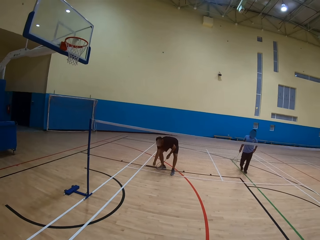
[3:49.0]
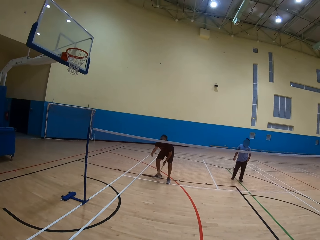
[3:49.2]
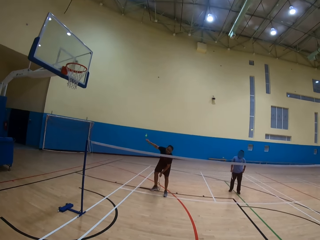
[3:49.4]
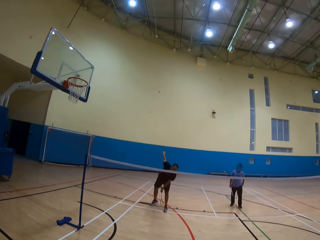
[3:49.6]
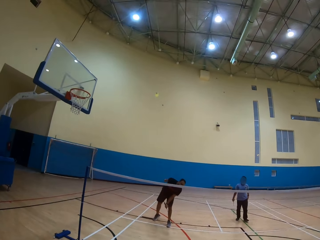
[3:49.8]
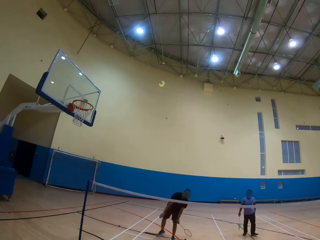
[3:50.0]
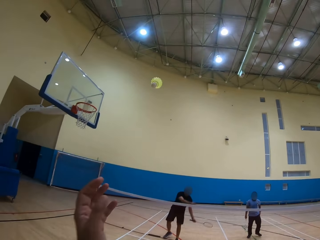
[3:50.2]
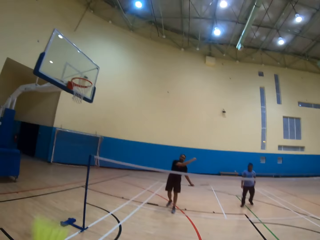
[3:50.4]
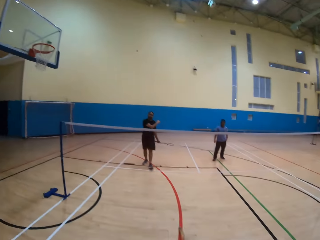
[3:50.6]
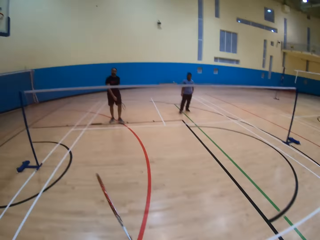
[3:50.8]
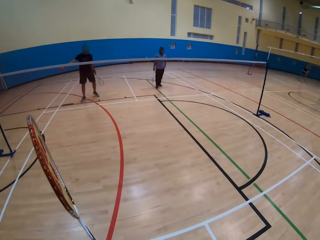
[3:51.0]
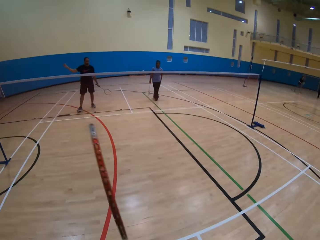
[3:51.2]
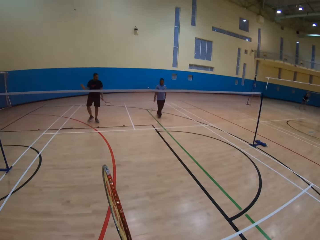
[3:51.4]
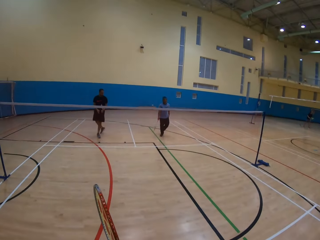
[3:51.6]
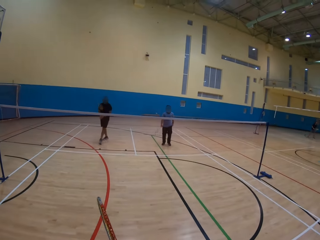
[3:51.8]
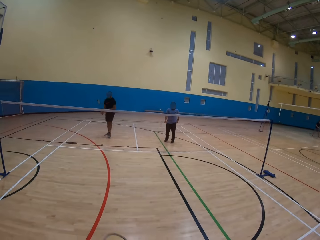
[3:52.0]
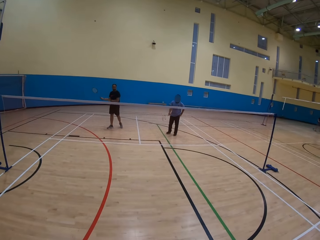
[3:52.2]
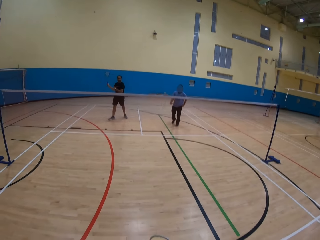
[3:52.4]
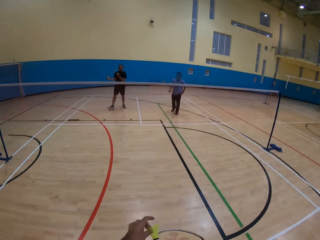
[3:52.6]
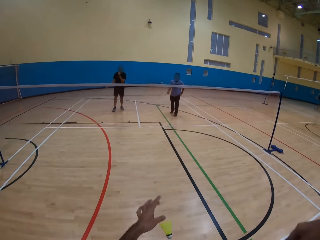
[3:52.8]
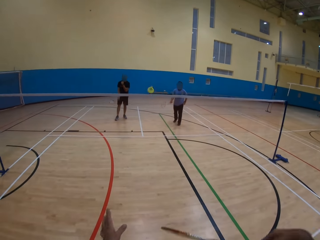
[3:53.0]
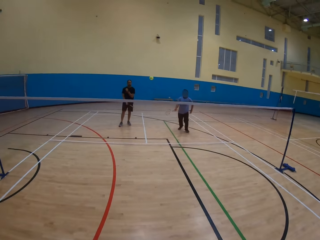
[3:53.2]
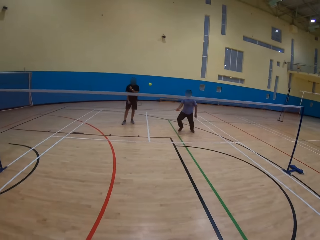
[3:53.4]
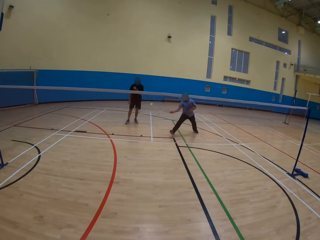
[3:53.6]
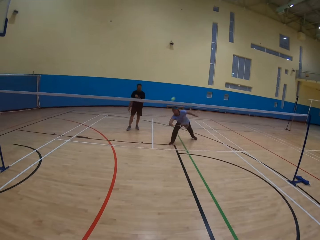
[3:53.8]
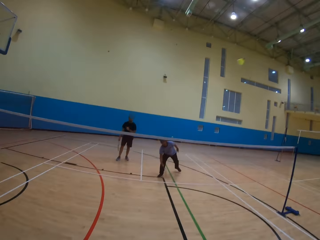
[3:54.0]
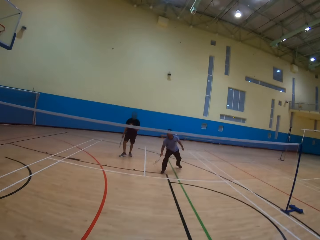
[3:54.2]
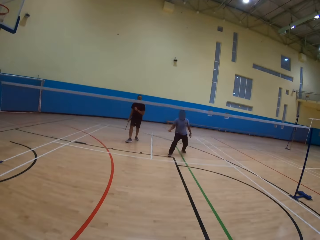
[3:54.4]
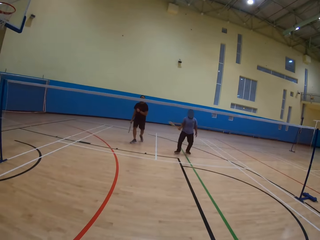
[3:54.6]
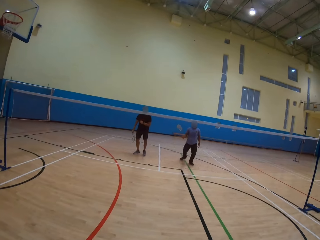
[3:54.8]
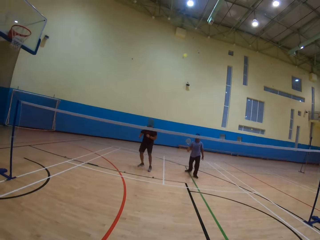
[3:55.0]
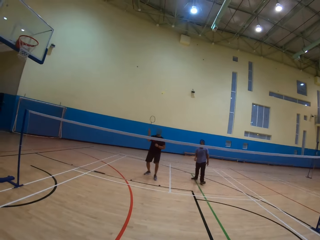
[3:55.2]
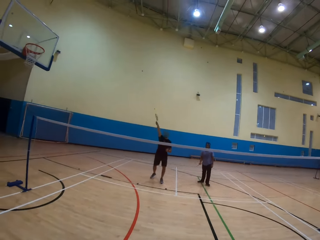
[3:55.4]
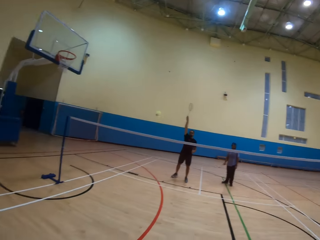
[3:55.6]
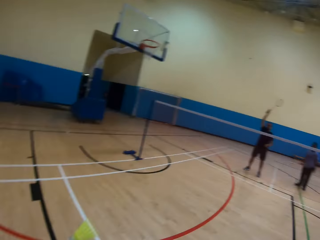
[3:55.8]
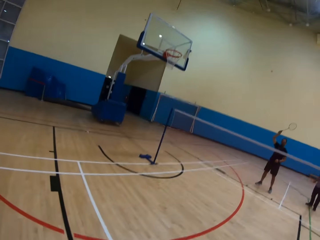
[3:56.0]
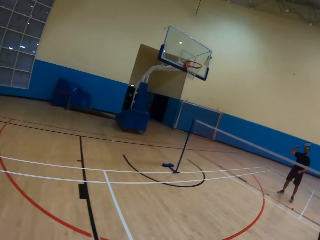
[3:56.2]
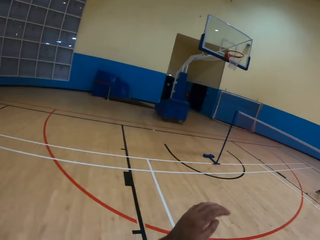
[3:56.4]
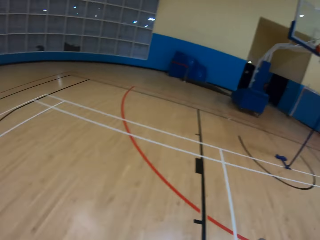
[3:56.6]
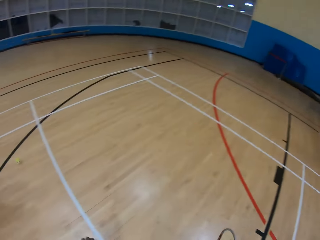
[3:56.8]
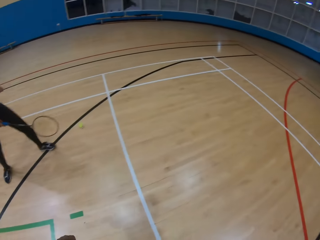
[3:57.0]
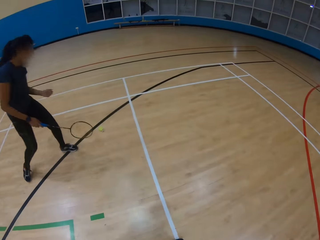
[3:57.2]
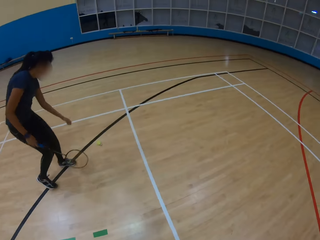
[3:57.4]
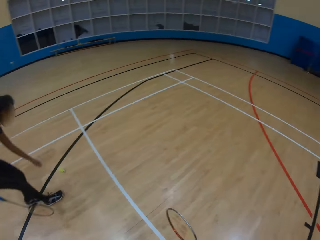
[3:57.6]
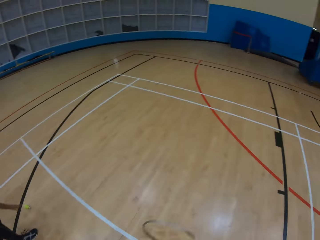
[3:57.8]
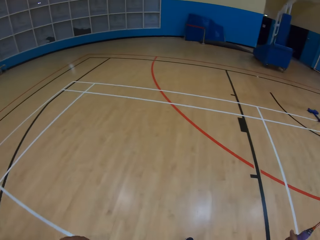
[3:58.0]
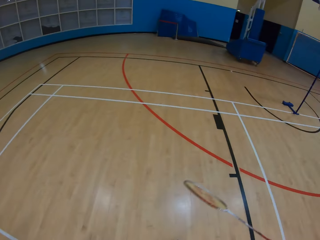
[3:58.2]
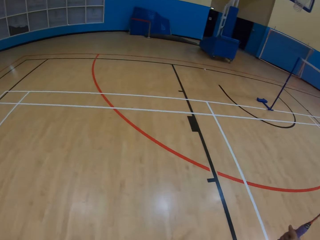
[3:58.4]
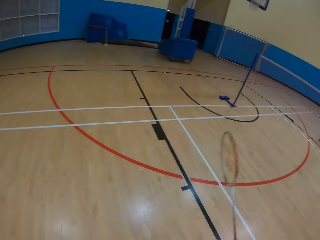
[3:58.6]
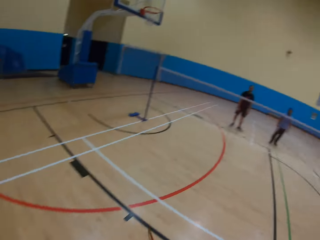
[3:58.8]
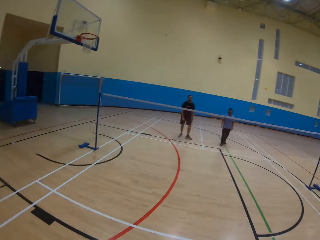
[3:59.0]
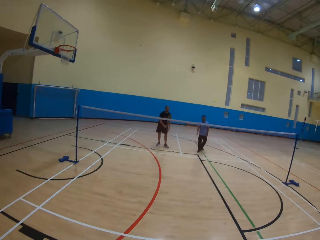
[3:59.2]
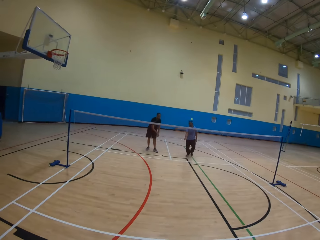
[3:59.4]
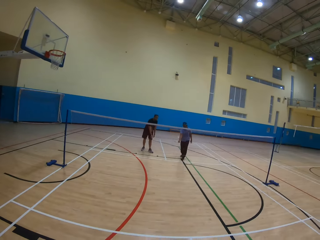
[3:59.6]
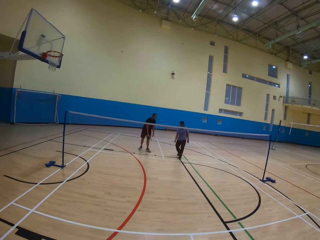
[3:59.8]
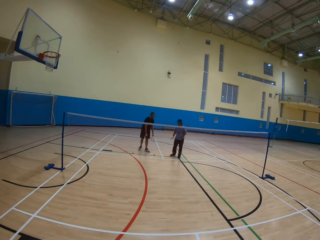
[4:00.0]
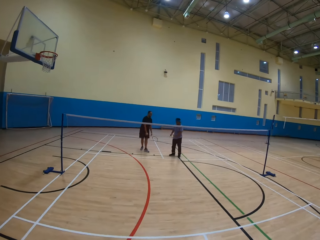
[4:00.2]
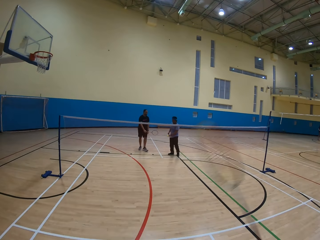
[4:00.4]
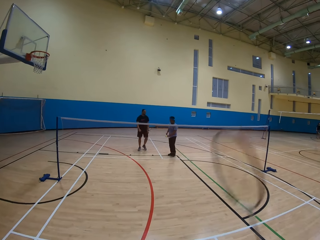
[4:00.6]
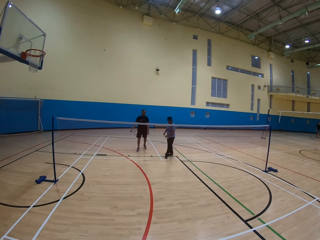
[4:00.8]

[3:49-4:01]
A man collects the ball or shuttlecock. The man throws the ball. The man moves backward. The camera wearer throws the ball and plays the badminton game. Another man throws the ball and plays the badminton game. The first man plays the badminton game. The camera wearer moves around. A woman picks up the shuttlecock from the floor. The camera wearer moves the racket and looks around.

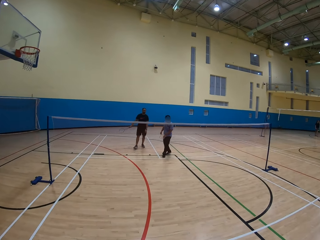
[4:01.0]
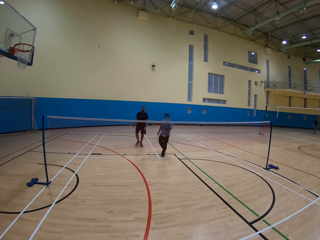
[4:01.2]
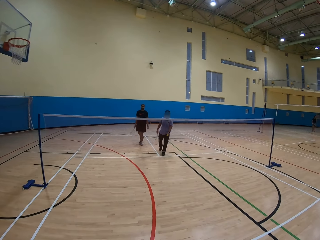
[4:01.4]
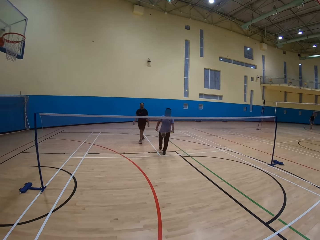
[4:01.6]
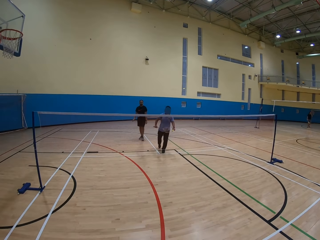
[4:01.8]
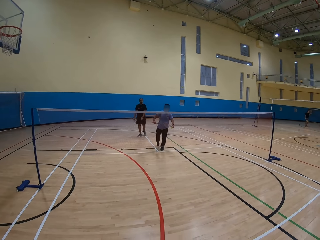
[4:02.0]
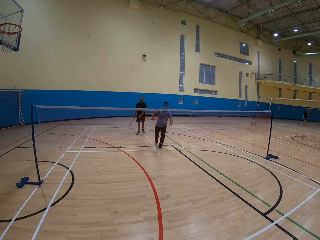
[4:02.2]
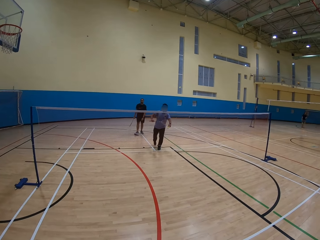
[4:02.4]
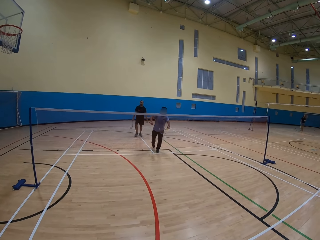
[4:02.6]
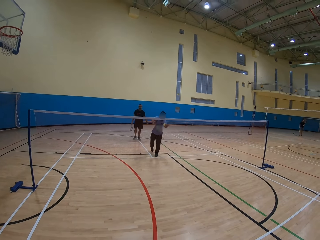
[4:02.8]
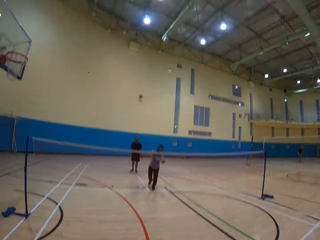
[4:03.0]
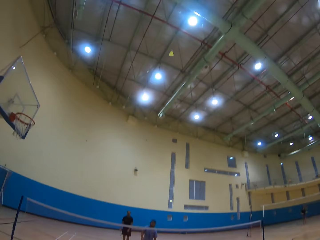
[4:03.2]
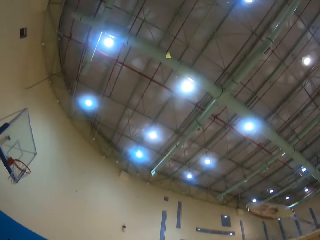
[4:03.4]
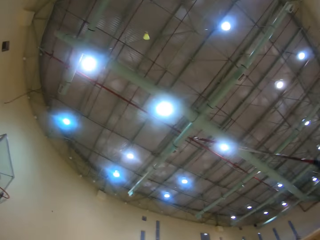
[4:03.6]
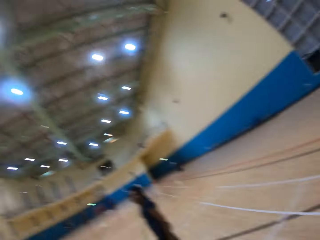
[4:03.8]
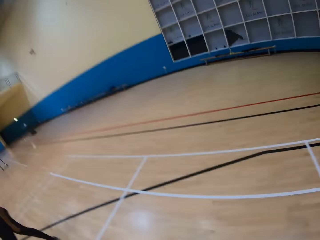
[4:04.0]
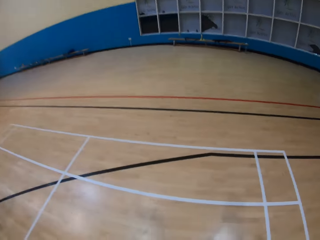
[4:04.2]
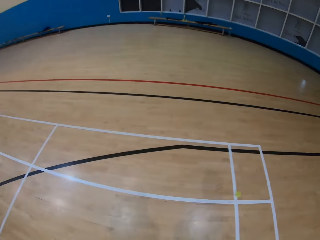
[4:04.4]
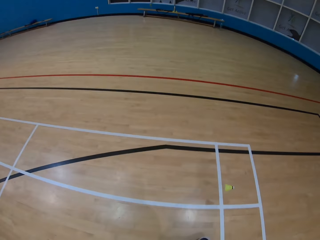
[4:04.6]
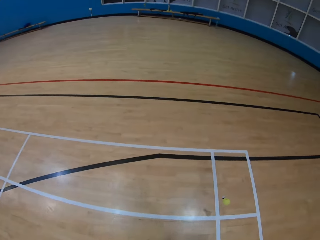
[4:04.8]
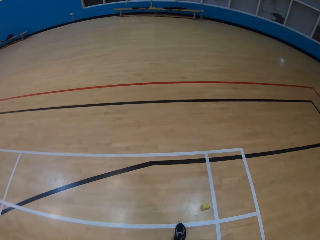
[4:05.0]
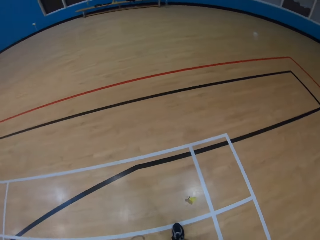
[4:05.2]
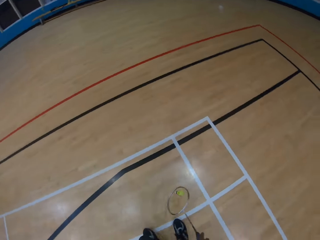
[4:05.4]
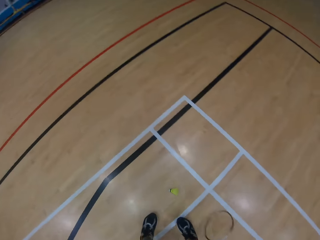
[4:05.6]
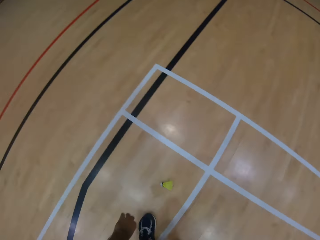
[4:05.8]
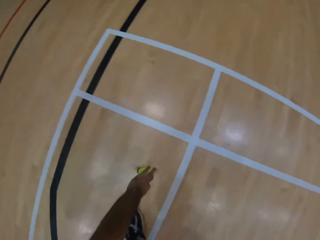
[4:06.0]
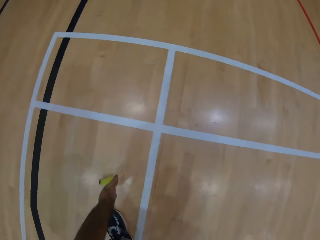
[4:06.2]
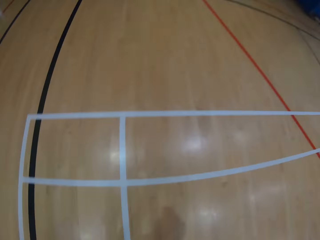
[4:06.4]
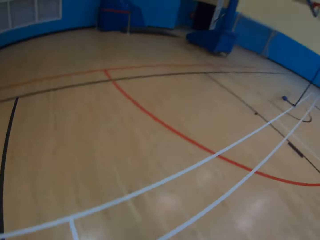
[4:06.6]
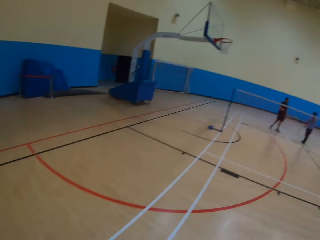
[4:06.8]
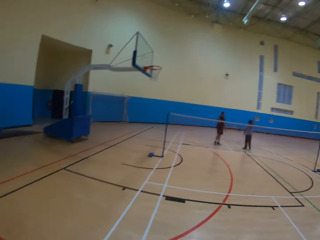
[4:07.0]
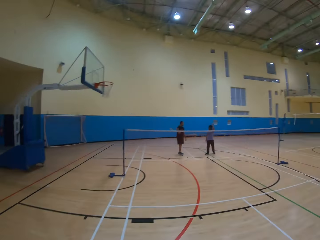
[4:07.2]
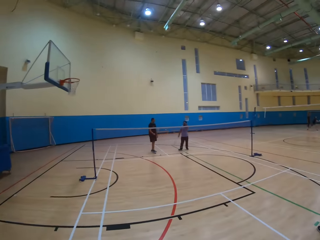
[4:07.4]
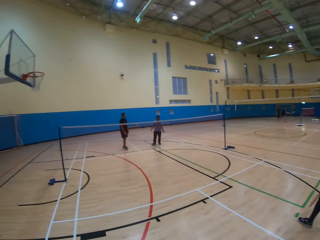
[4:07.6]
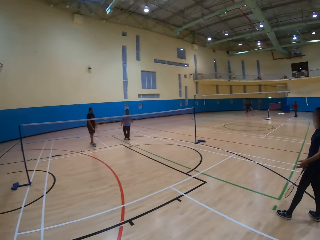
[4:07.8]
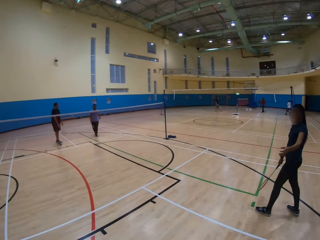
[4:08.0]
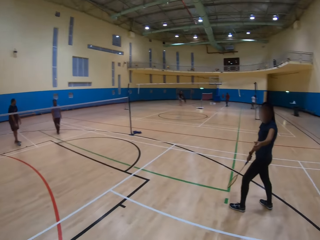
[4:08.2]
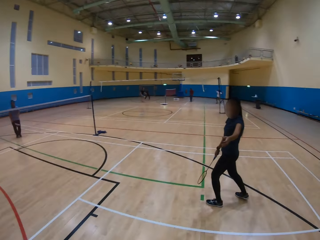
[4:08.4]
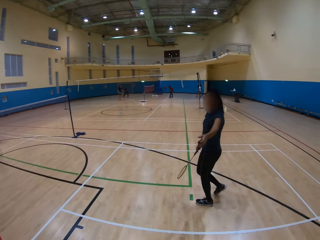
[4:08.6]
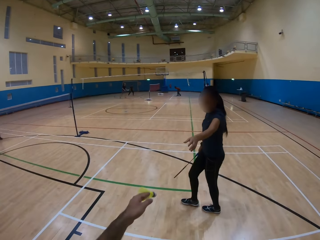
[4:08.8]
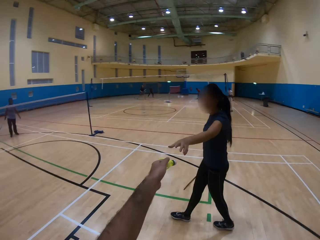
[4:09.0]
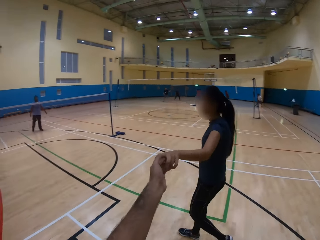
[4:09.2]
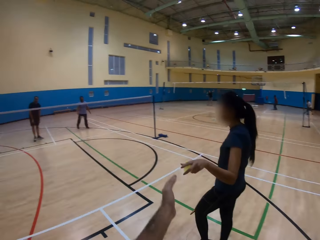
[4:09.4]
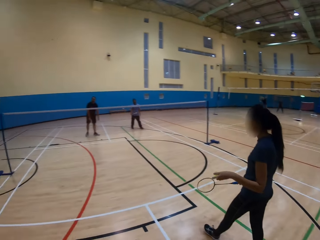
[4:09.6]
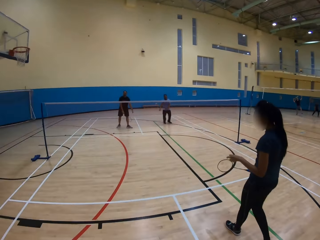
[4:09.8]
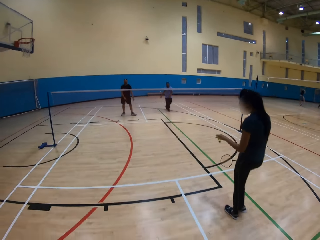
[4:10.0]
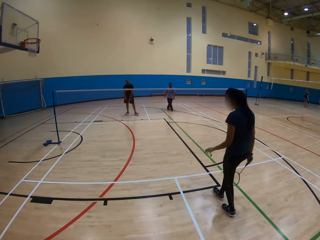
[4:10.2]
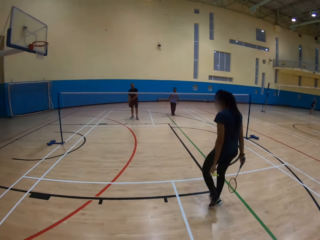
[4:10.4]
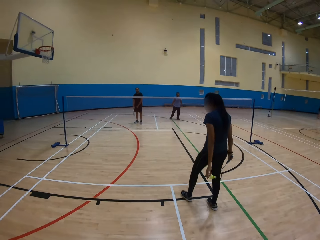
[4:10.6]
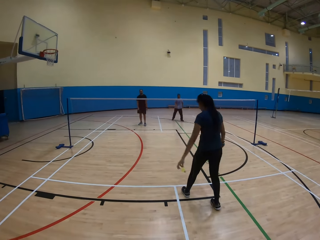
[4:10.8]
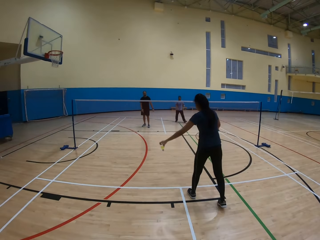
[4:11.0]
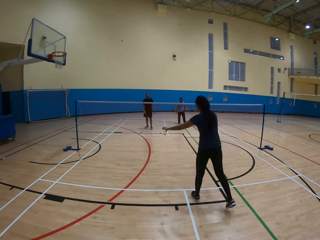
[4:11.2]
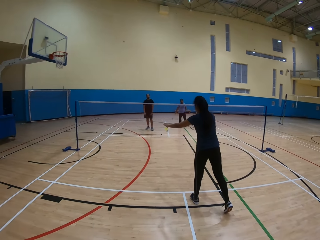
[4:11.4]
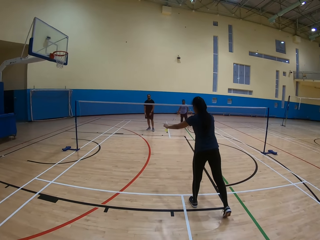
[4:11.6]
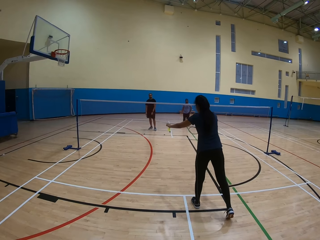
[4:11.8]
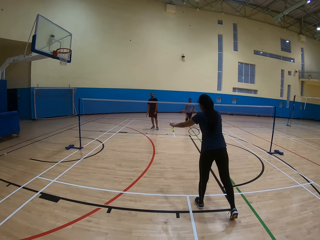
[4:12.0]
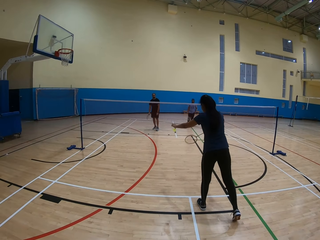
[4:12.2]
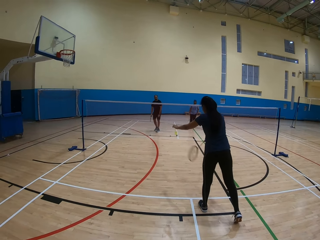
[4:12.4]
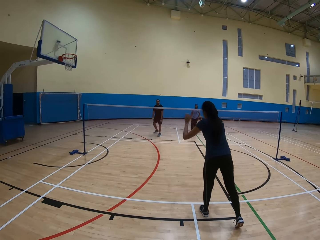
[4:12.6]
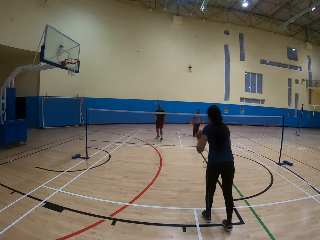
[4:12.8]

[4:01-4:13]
A man does something. Another man moves backward. The first man plays the badminton game. The camera wearer looks around, walks around, picks up the shuttlecock or ball from the floor, looks around, and gives the shuttlecock to a woman. The woman moves around and throws the ball.
